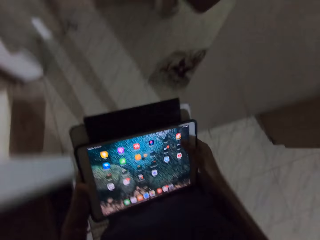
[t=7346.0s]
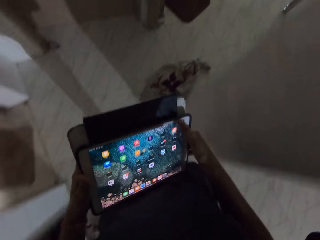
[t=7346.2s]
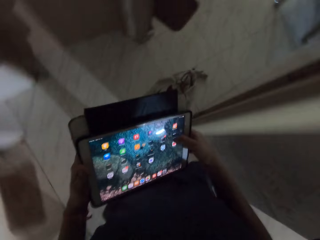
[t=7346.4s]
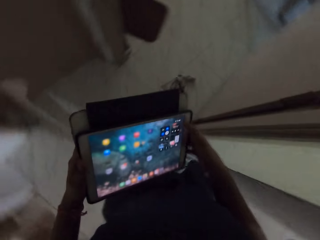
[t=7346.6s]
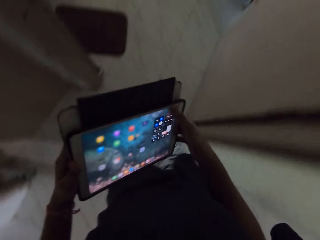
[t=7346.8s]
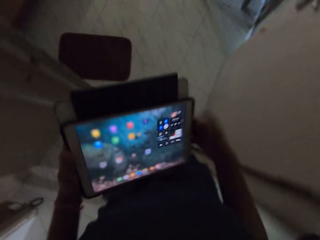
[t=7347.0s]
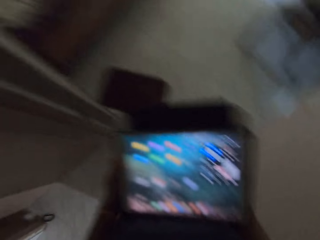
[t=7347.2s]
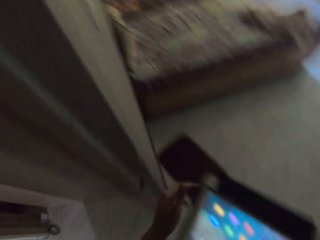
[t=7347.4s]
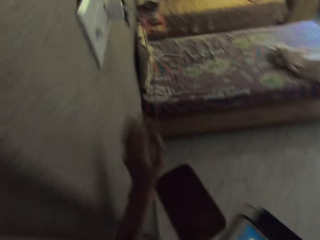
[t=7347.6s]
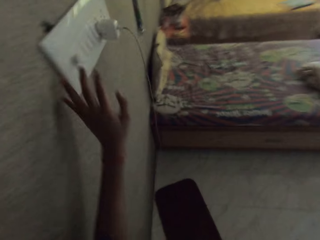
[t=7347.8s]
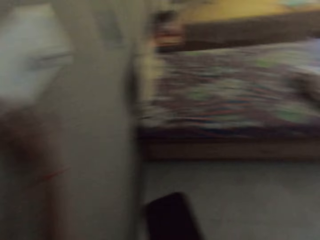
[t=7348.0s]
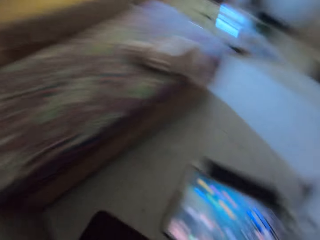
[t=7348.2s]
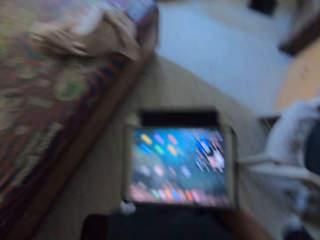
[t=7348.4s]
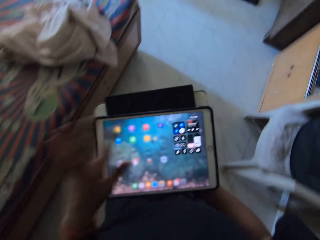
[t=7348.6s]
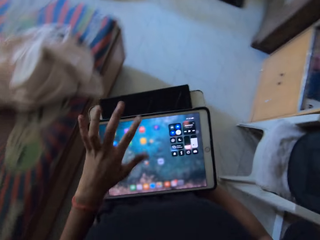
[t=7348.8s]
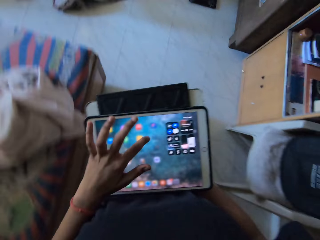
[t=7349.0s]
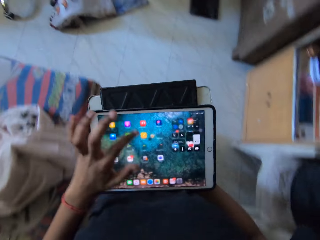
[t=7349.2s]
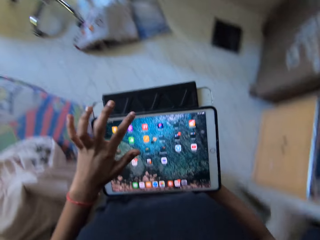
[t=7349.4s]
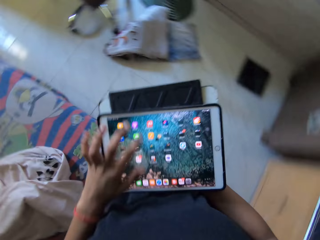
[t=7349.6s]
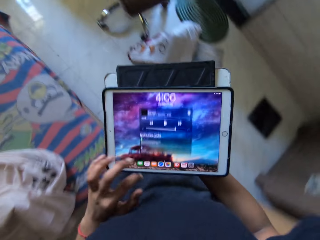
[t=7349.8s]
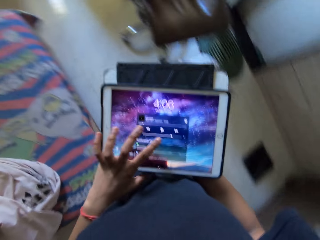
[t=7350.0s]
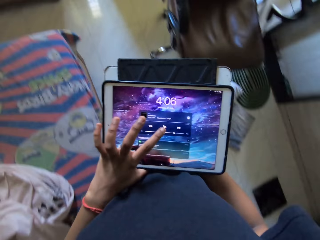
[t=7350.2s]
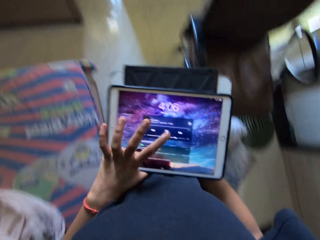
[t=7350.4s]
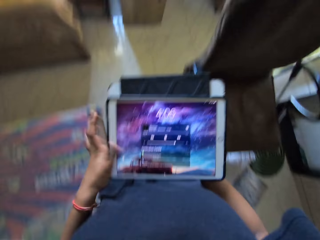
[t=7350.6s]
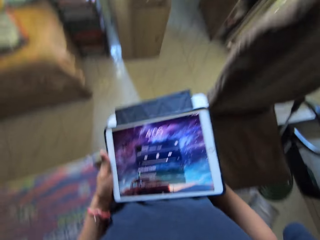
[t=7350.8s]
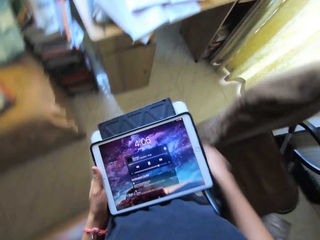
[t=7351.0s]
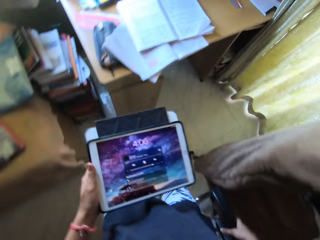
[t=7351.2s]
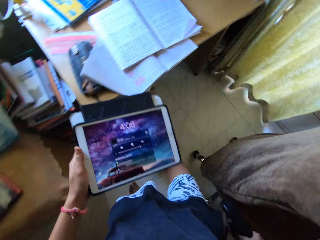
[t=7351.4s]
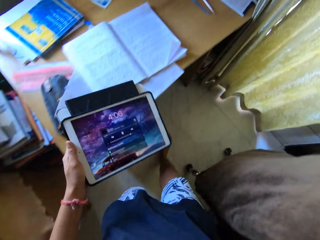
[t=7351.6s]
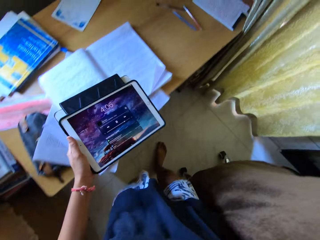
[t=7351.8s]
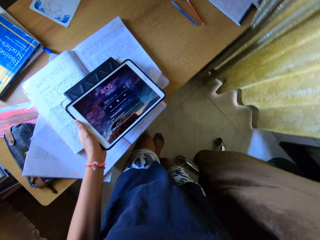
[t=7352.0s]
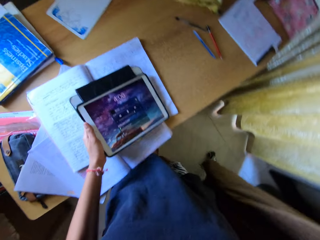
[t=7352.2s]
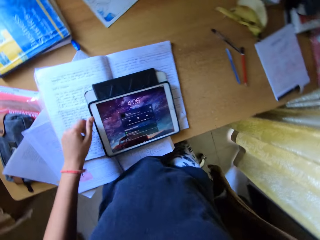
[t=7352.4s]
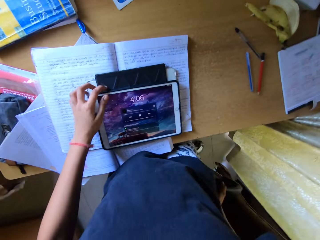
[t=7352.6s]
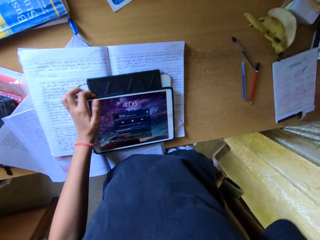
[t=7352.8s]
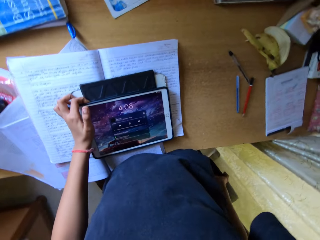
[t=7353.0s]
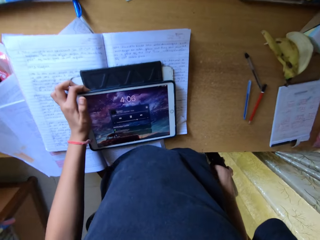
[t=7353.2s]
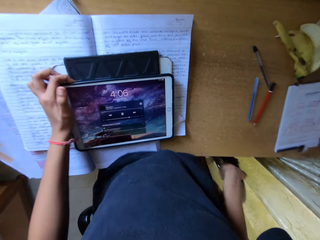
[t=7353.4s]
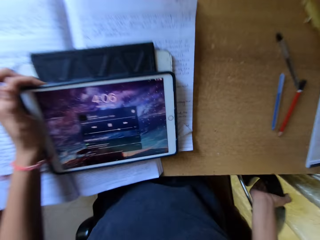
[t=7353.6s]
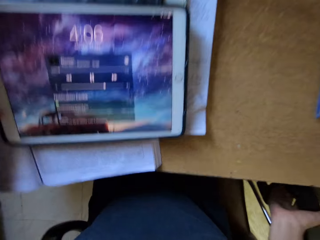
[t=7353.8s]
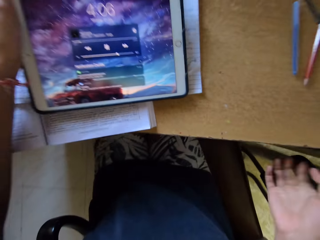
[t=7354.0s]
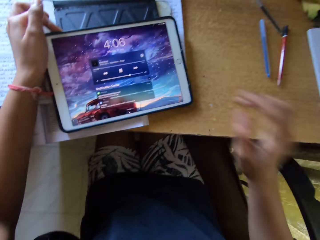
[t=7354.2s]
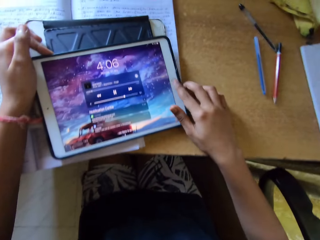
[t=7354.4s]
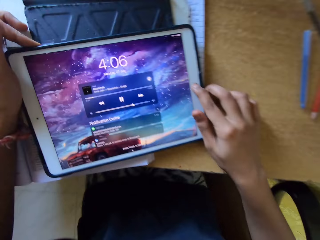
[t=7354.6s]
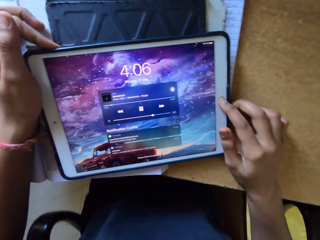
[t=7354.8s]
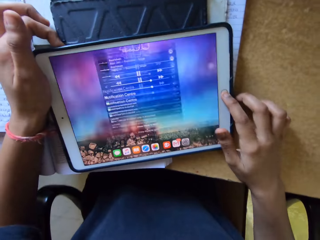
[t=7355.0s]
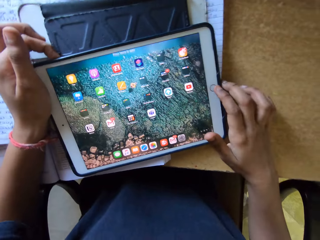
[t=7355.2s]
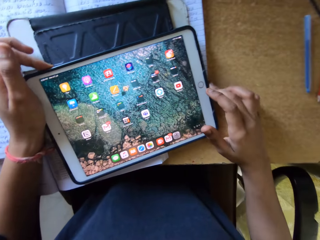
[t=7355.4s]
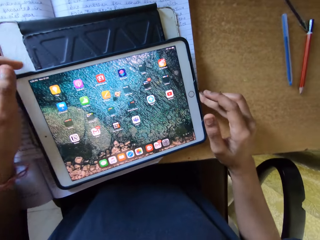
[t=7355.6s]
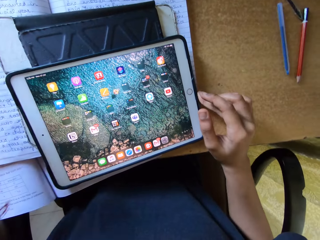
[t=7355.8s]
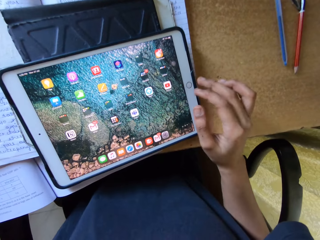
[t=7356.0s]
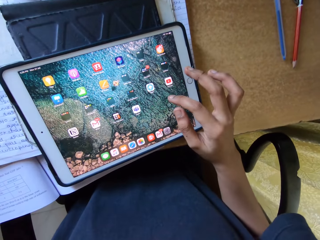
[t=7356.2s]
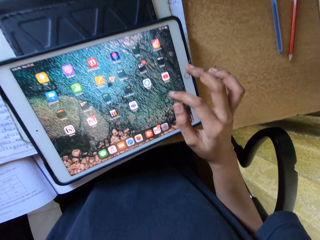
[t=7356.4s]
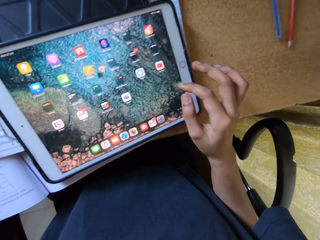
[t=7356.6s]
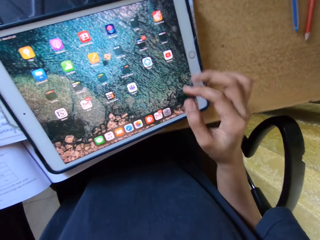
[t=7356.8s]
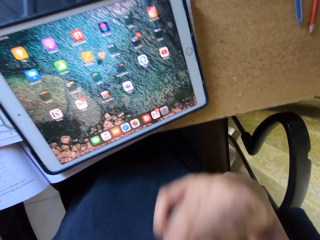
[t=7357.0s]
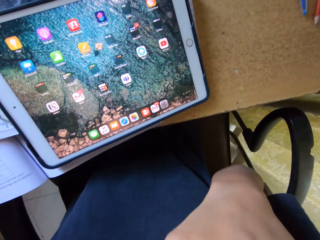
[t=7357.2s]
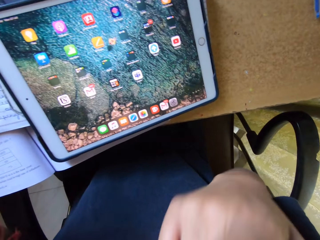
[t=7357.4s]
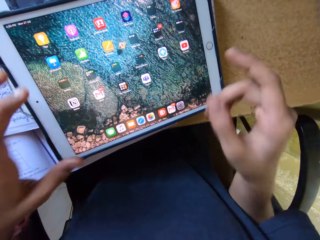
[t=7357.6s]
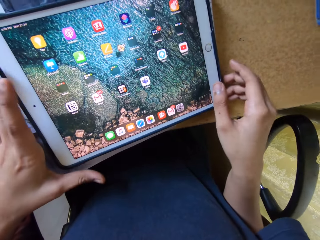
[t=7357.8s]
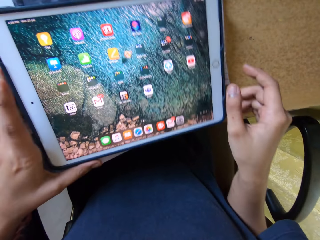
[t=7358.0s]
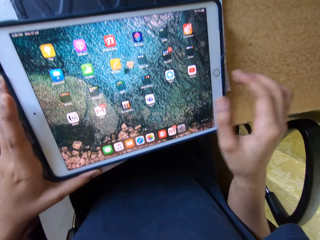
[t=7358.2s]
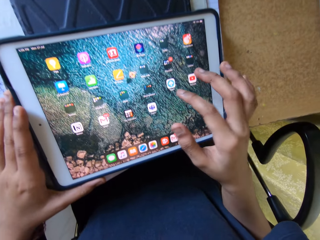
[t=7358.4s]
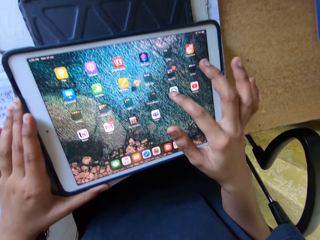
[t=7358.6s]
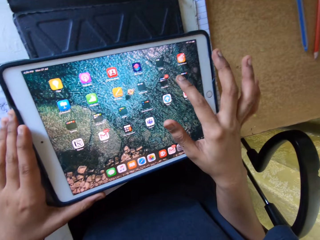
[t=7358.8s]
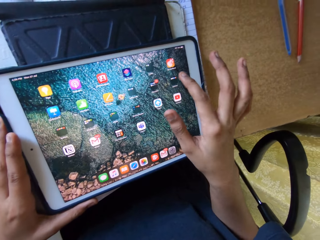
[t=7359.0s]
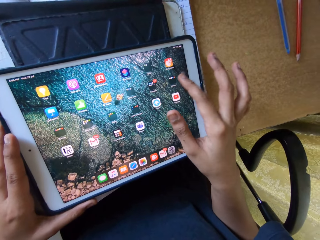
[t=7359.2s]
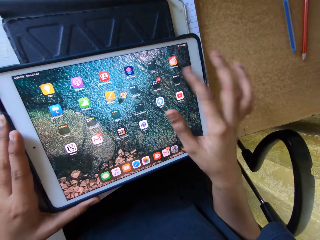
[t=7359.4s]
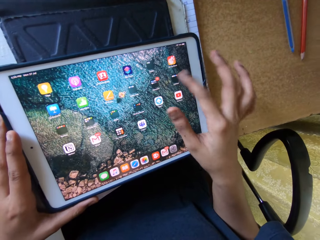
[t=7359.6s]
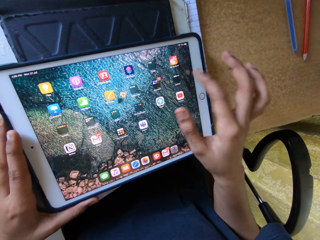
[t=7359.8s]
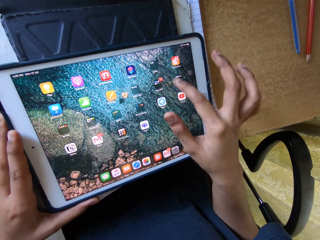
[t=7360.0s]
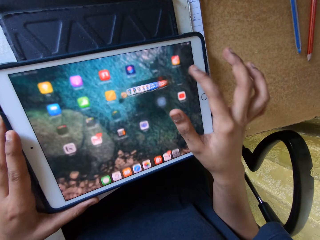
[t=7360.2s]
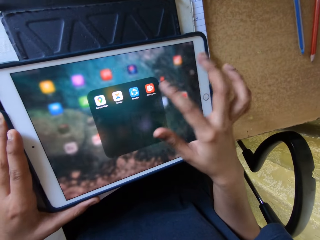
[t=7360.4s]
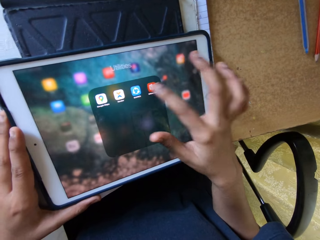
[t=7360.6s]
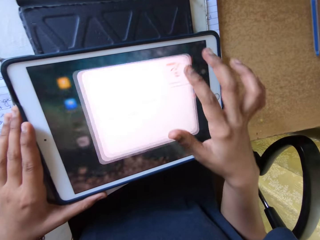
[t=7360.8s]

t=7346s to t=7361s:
The camera wearer presses an electric switch. They walk into a study room towards a chair. They look at the tablet and press icons on the tablet. They pull the chair with the right hand. They place the tablet on the table. They sit on the chair. They press a button on the tablet with the left hand. They use the tablet smart phone. They press a button on the tablet with the right hand. They look at the tablet, touch the face with the right hand and press icons on the tablet.

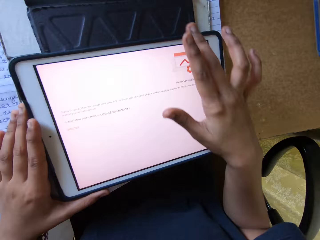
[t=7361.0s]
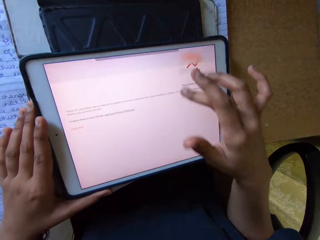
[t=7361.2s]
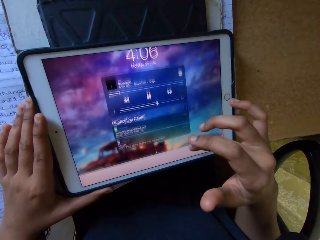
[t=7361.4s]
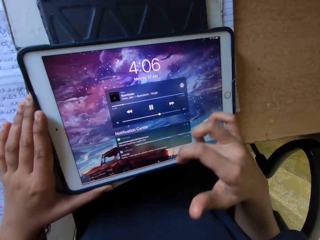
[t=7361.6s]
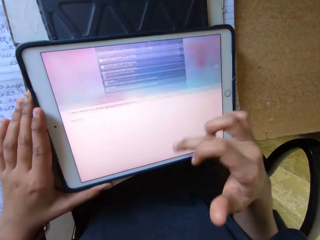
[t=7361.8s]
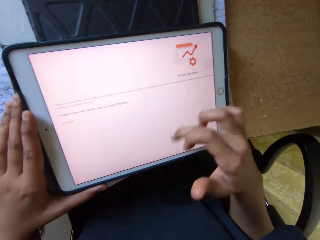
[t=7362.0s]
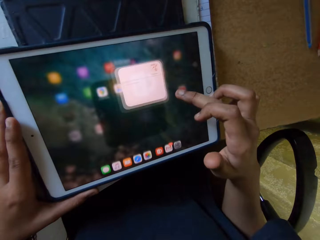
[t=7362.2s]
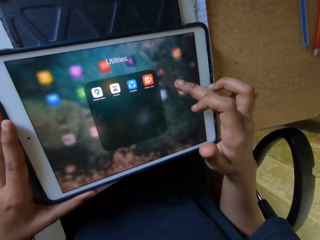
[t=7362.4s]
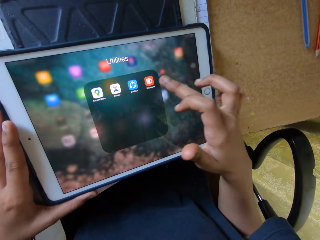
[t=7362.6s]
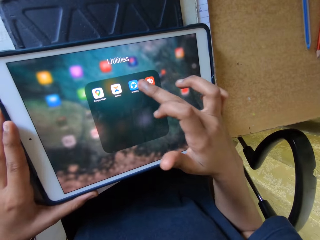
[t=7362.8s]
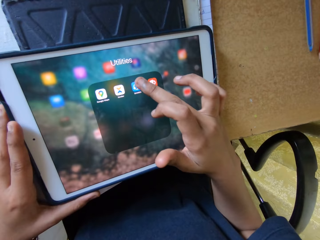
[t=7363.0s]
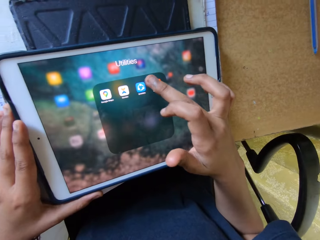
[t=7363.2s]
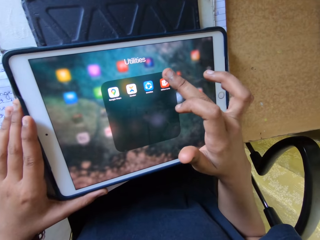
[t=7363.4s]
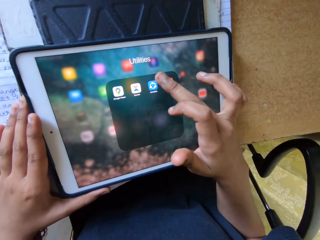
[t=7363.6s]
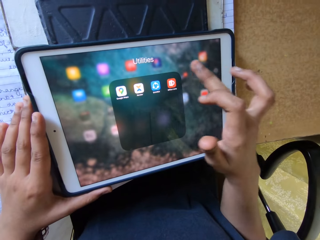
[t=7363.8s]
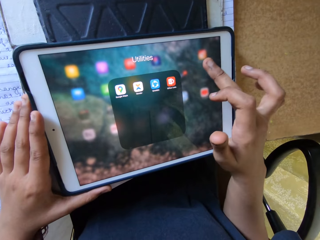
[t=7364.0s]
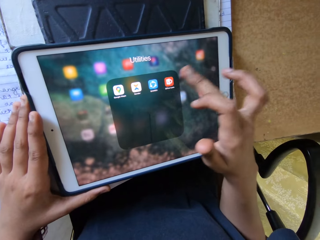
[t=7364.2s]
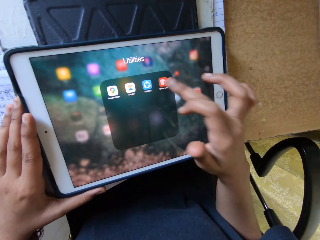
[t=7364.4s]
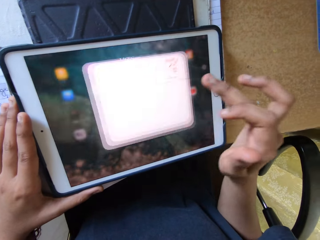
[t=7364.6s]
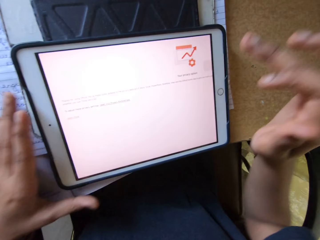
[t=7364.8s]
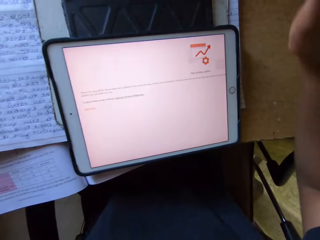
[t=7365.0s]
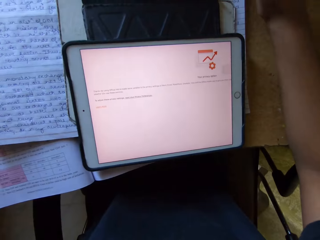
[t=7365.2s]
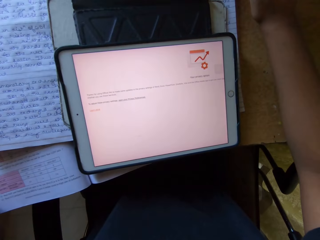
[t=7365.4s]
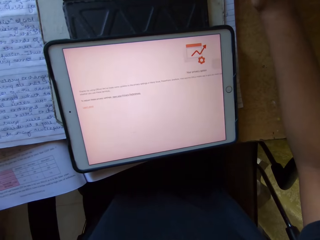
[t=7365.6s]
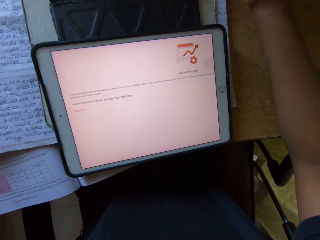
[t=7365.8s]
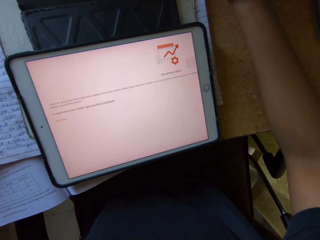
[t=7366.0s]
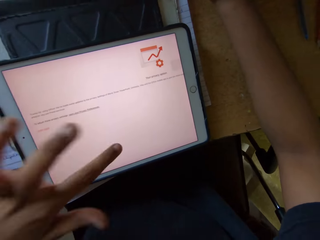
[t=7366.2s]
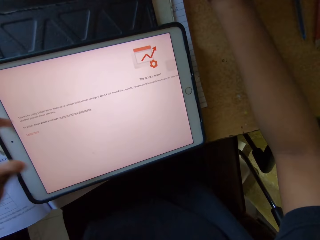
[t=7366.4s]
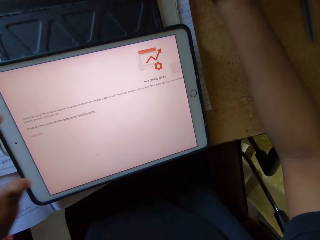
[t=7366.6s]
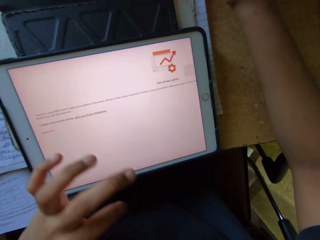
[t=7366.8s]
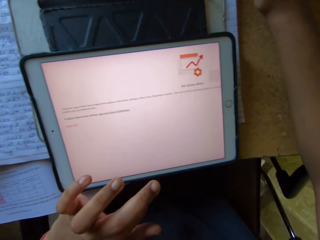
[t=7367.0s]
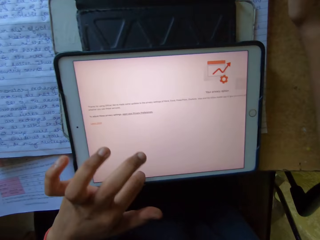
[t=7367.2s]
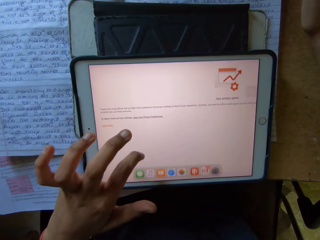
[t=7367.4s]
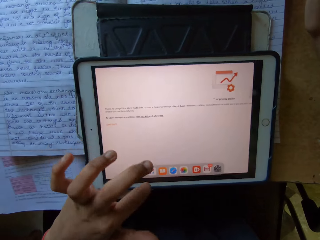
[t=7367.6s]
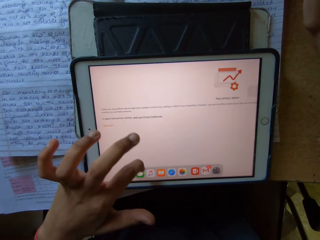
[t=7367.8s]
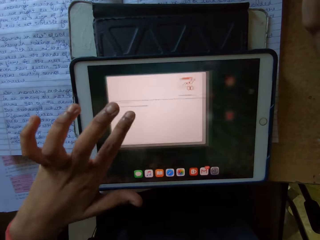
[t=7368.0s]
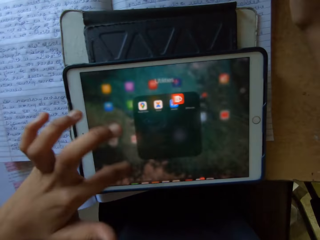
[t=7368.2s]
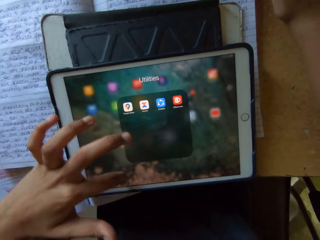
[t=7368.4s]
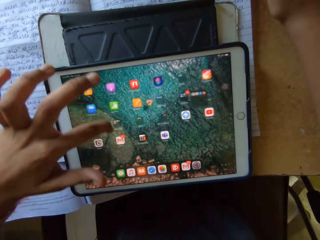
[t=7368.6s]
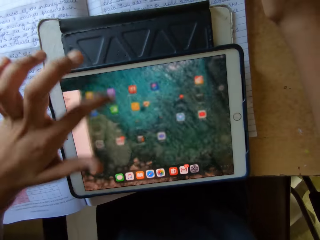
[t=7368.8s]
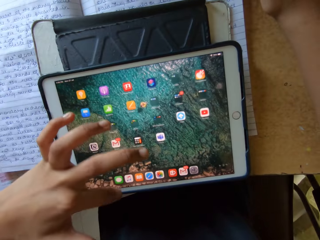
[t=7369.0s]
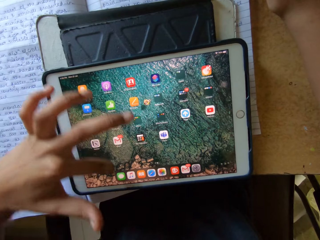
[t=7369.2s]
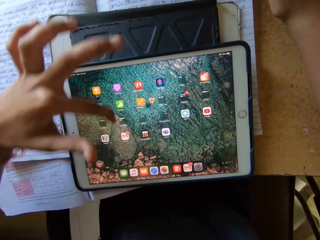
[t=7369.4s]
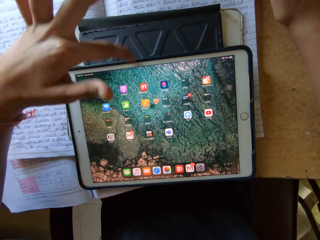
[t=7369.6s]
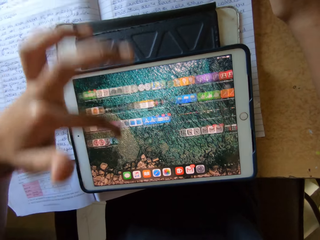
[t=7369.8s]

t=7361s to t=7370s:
The camera wearer looks at the tablet. They press icons on the tablet with the left hand.
